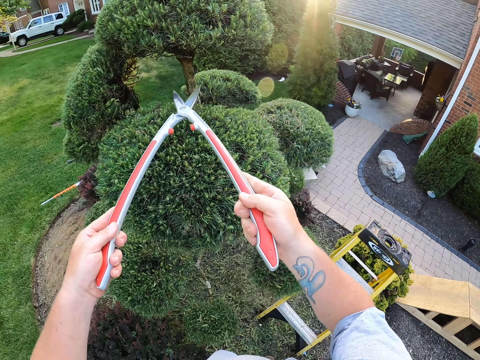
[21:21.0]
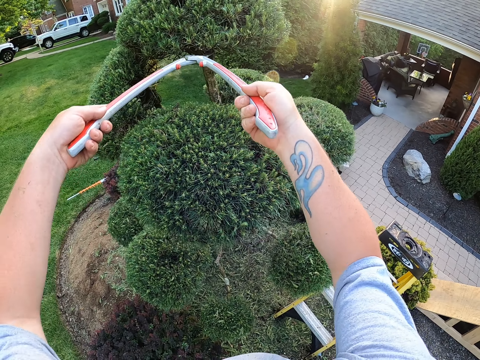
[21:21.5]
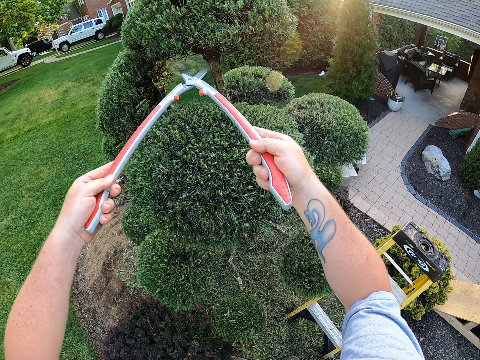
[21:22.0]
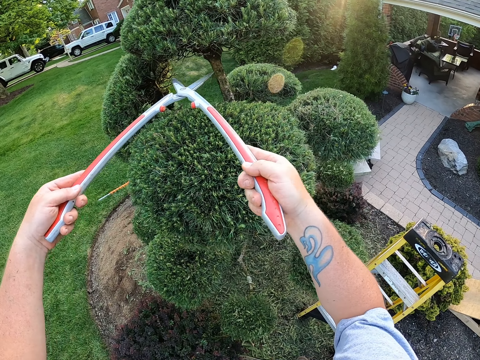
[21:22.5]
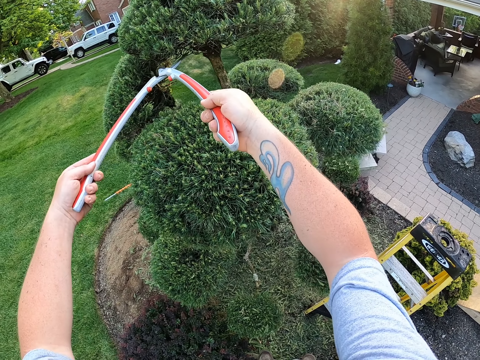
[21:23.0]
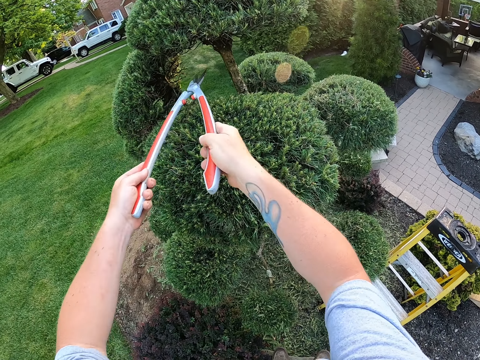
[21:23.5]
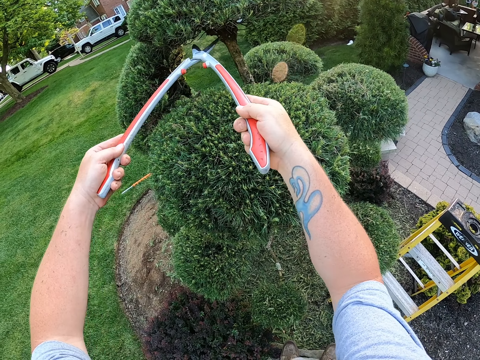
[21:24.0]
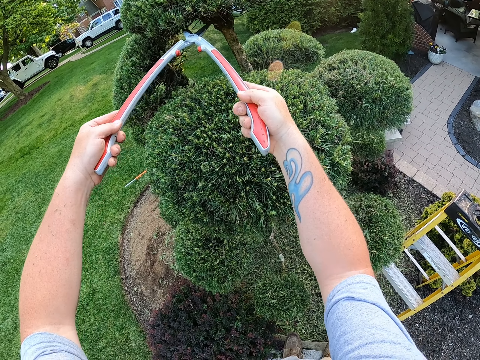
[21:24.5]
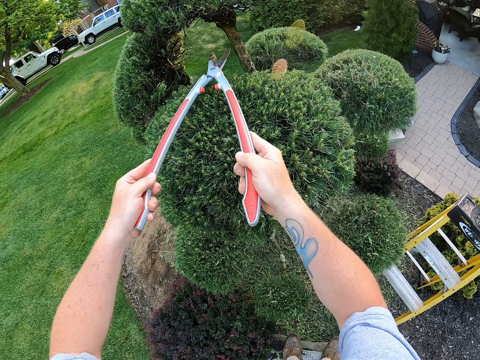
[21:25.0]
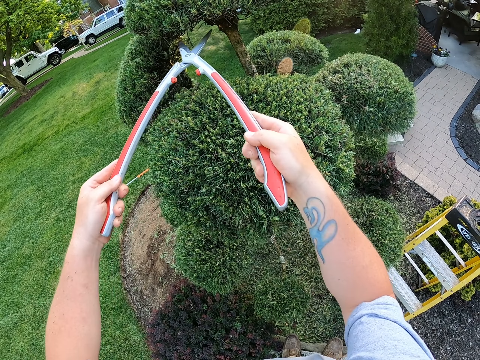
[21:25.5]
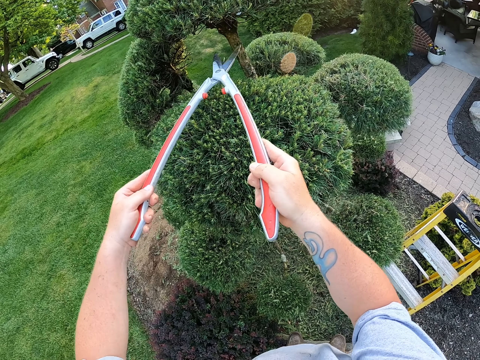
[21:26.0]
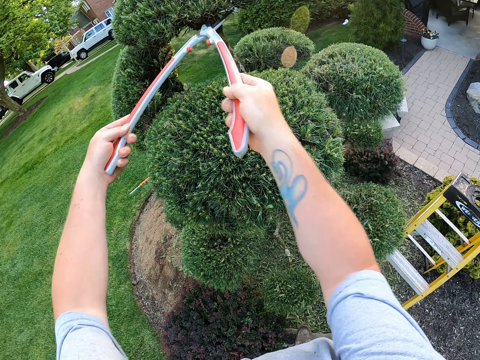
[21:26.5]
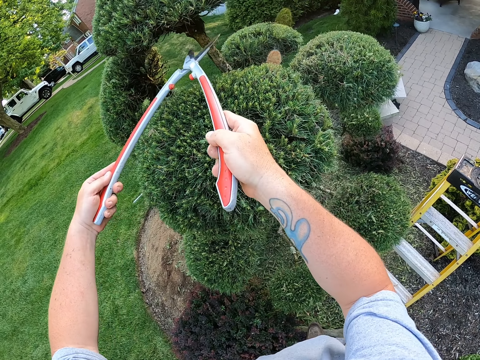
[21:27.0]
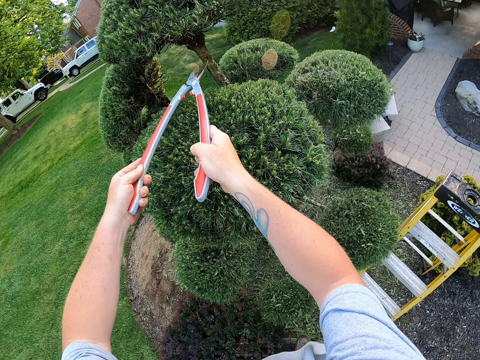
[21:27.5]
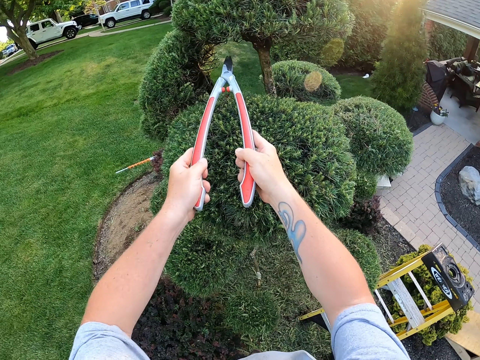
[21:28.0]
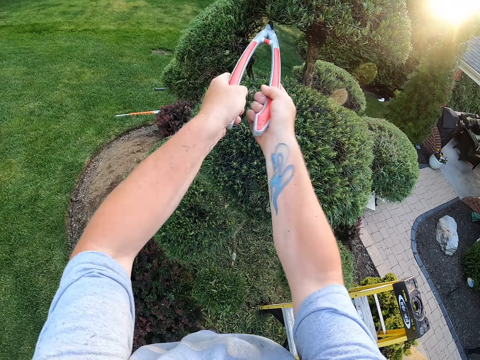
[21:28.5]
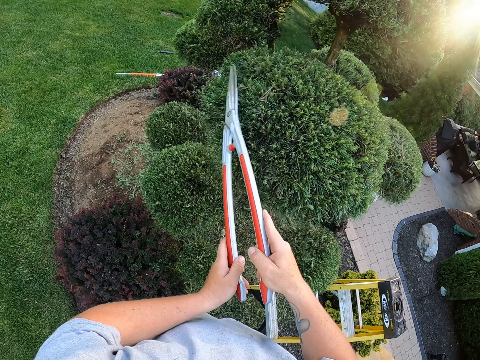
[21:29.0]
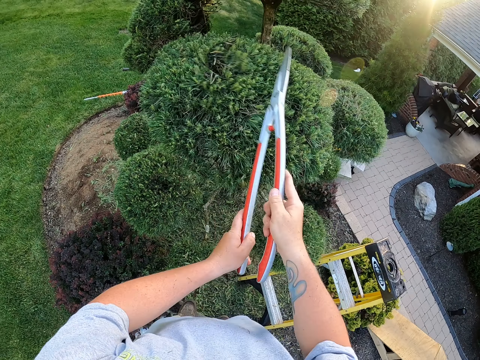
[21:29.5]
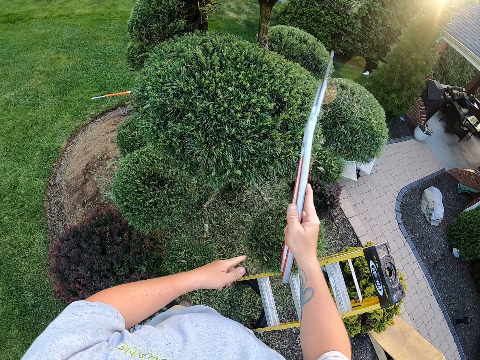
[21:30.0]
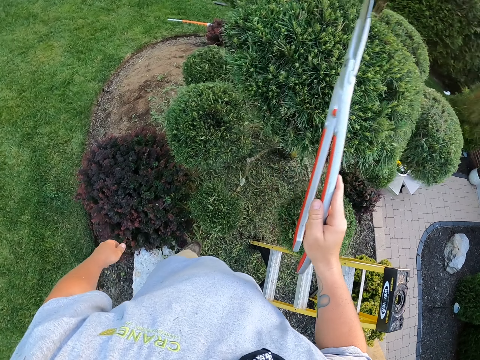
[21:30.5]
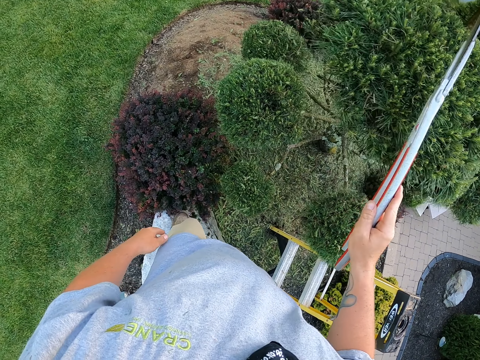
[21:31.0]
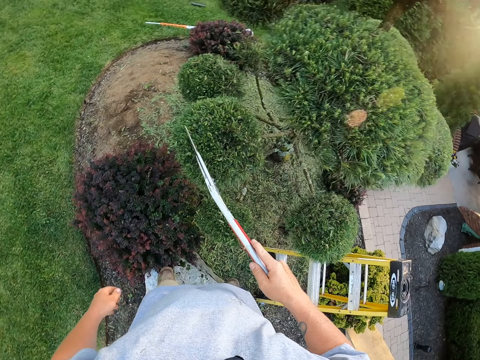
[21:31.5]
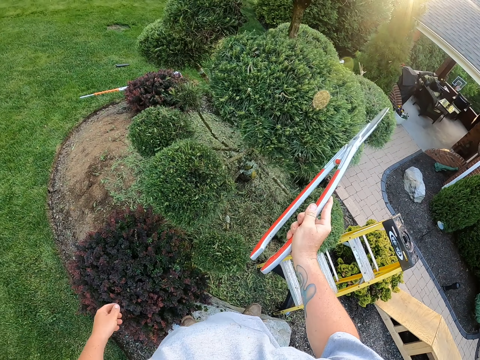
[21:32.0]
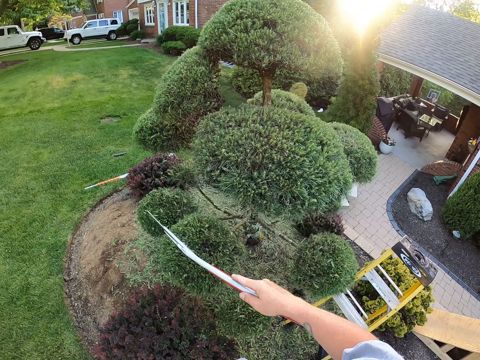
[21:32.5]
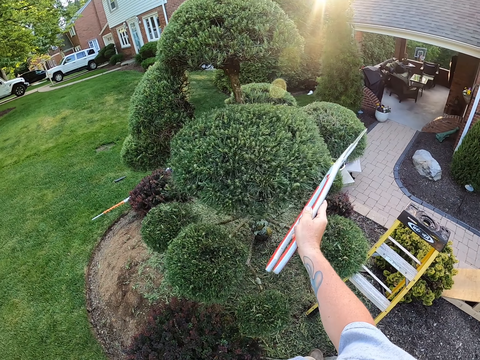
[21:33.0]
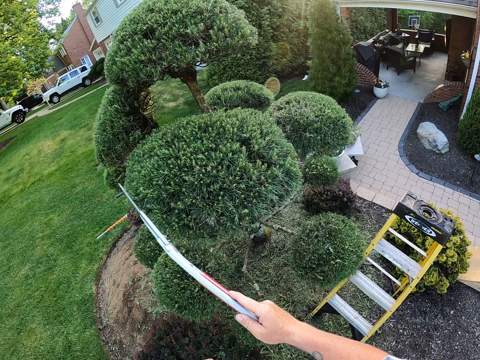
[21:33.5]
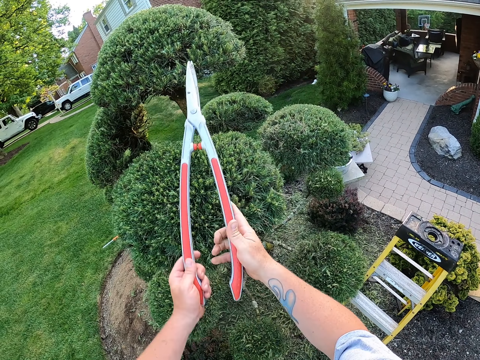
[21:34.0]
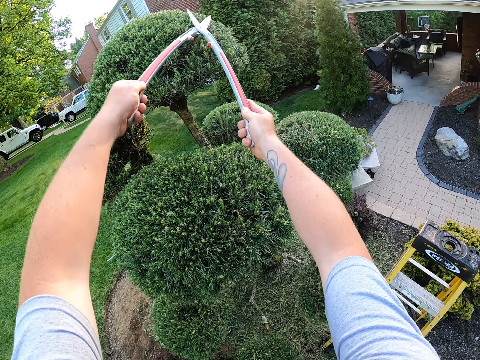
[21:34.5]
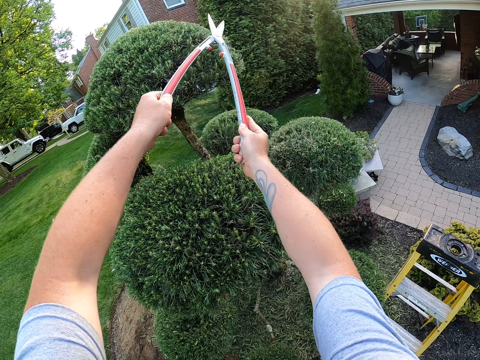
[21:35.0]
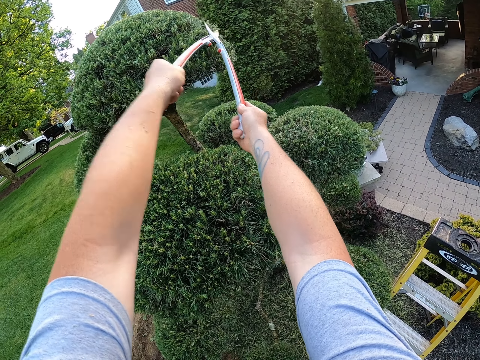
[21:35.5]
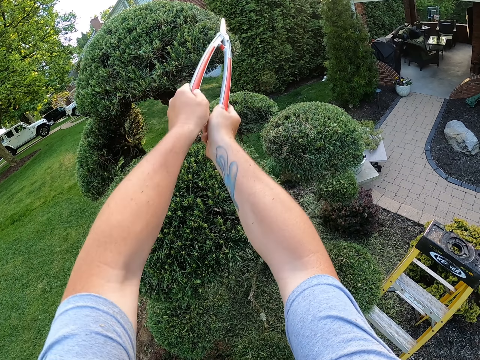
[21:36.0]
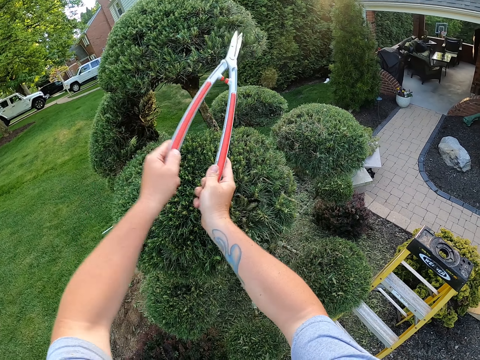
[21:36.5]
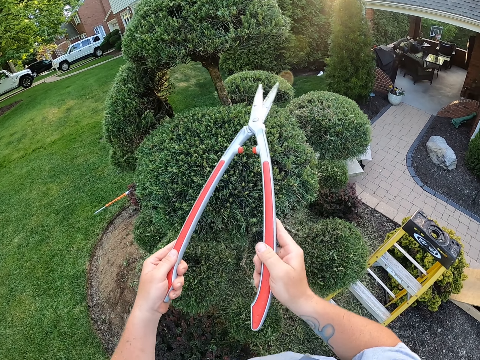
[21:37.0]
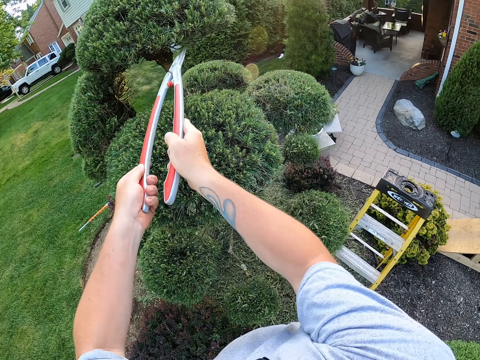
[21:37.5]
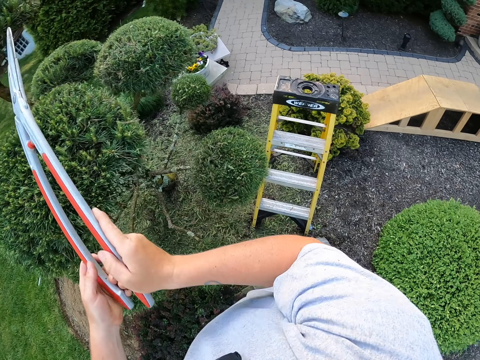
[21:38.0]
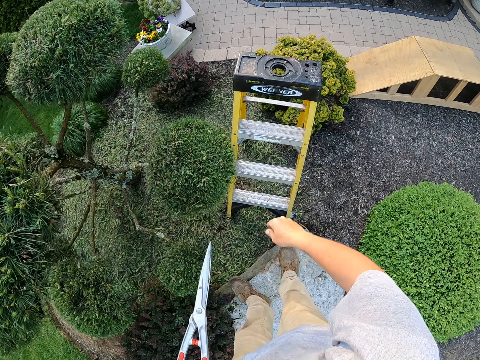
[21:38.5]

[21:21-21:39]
The camera wearer cuts the branches with garden shear scissors. They remove the dirt with the garden shear scissors. They trim the flower with the garden shear scissors.

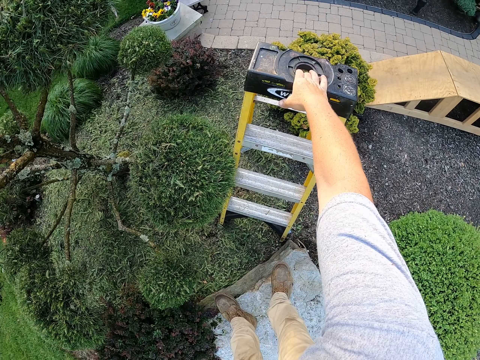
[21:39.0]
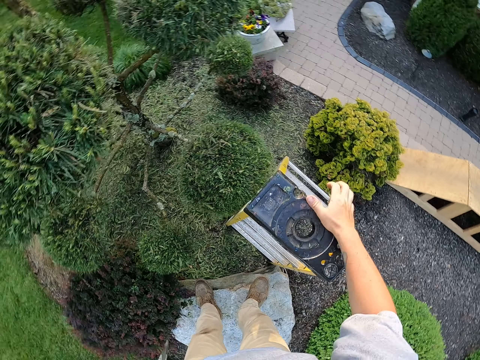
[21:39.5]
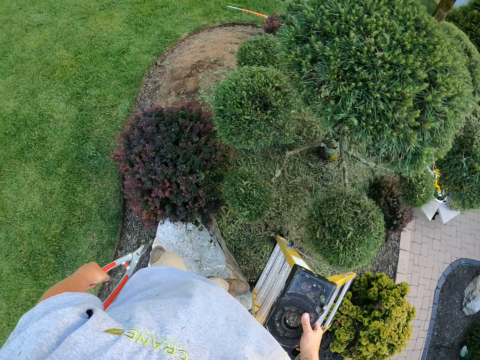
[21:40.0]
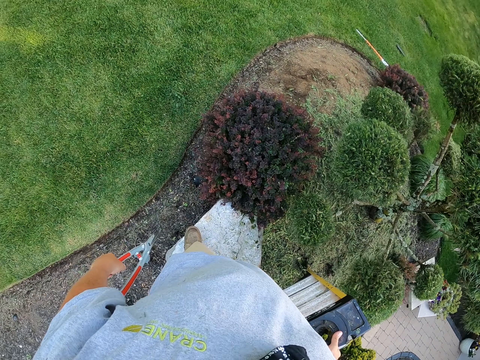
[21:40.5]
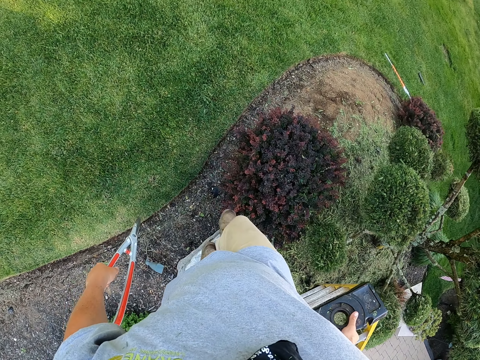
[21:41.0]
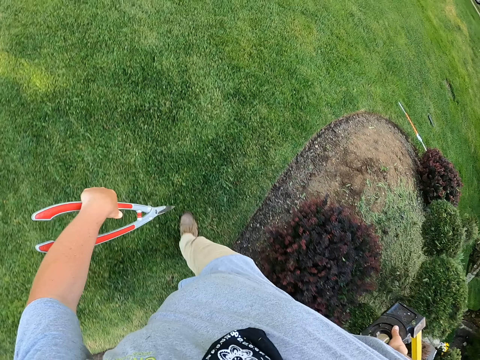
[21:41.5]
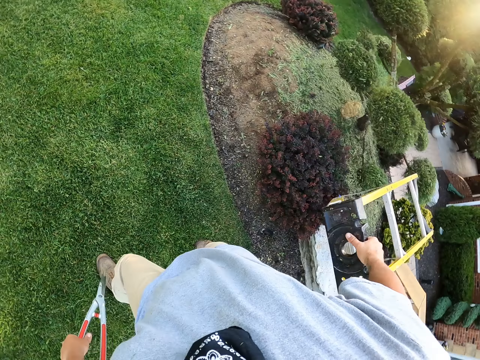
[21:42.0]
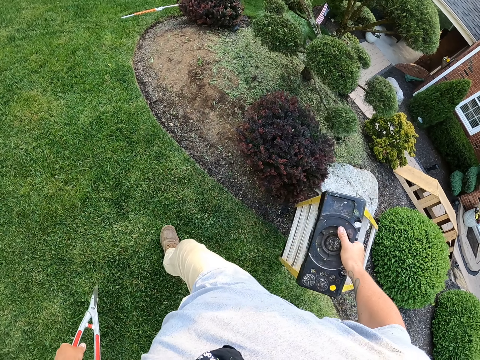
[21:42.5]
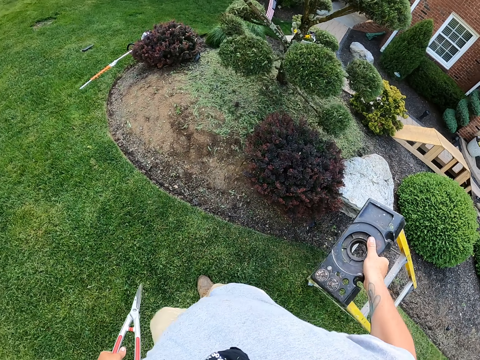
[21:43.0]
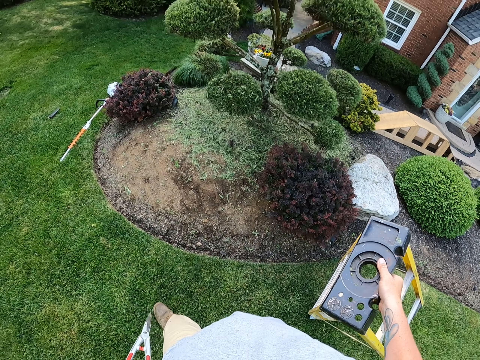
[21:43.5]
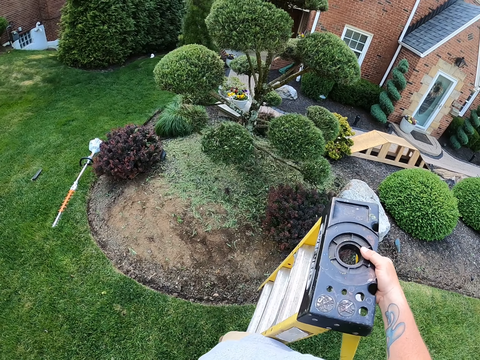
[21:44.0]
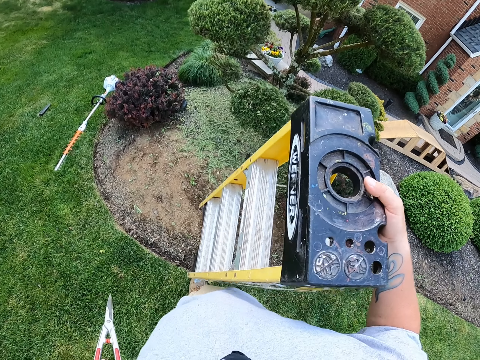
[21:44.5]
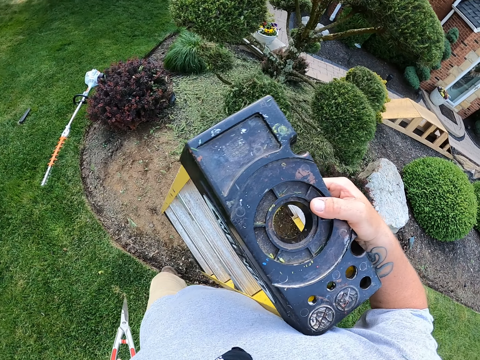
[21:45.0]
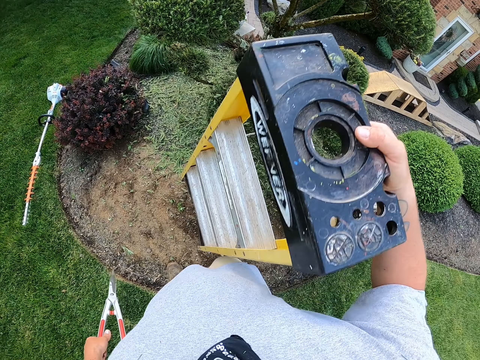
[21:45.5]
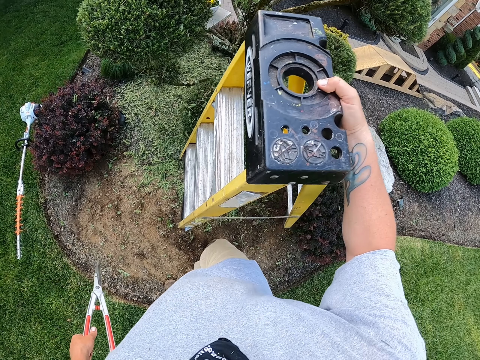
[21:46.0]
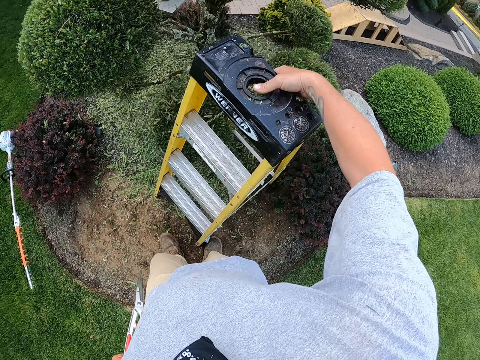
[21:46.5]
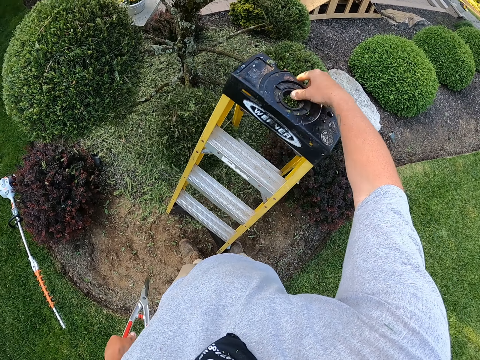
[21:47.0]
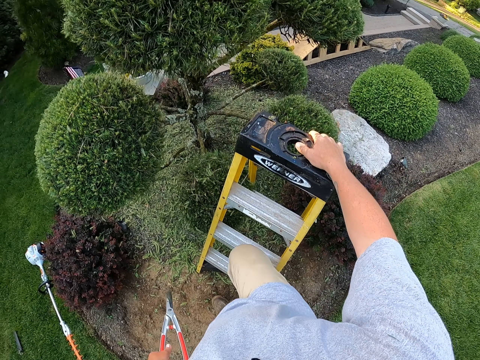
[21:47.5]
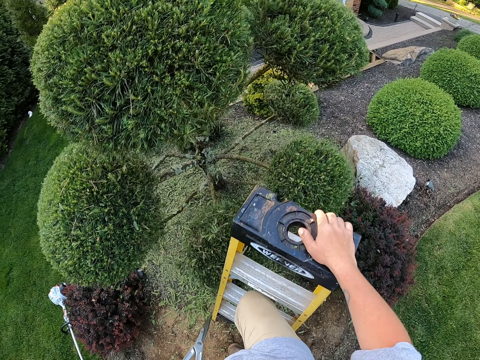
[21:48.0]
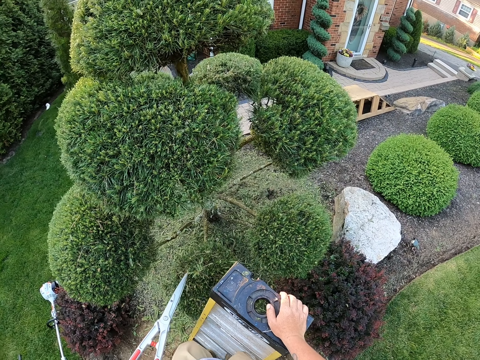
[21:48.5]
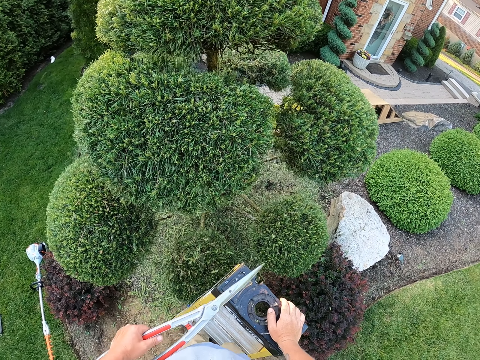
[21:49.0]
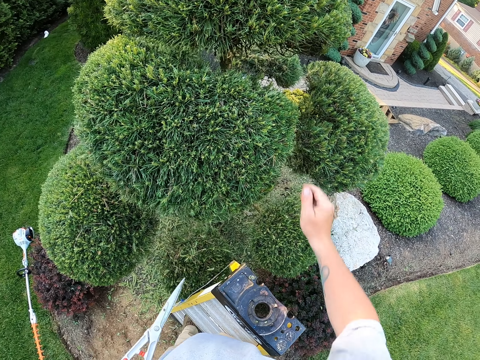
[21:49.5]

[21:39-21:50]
The camera wearer carries the ladder with his right hand. He climbs the ladder.
